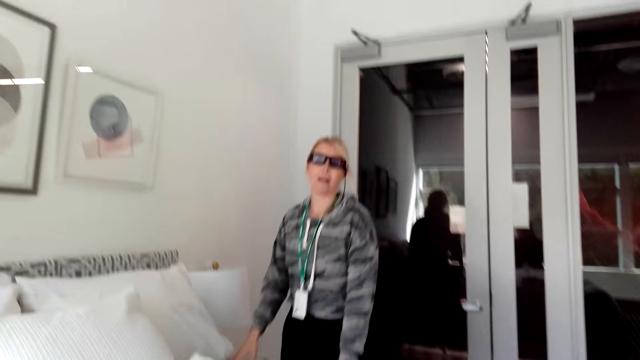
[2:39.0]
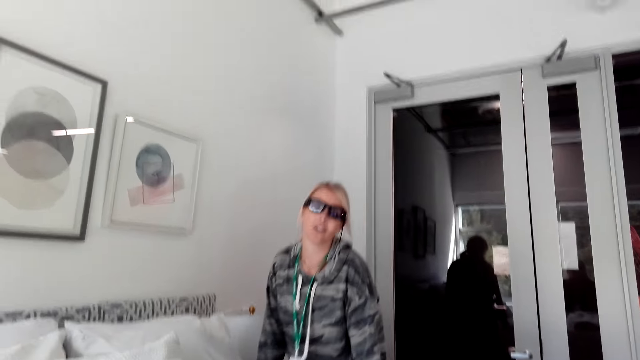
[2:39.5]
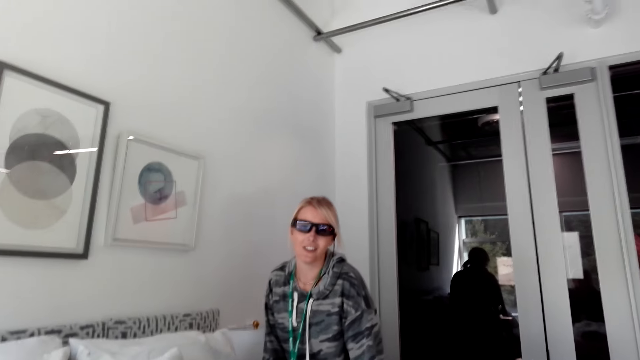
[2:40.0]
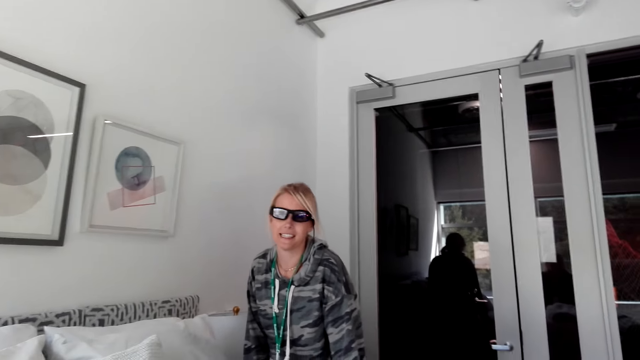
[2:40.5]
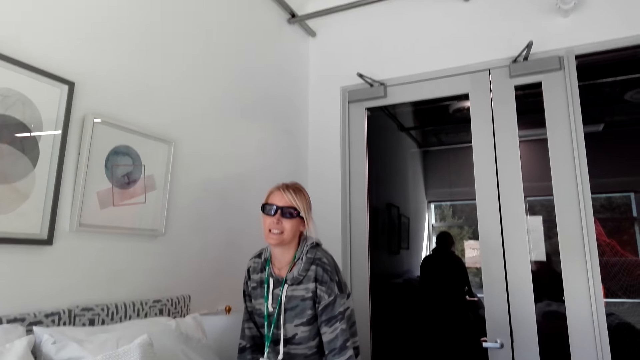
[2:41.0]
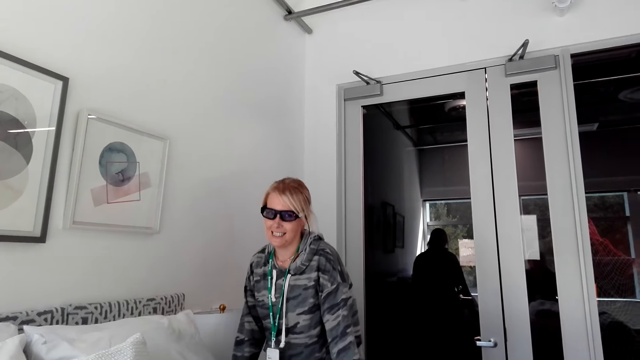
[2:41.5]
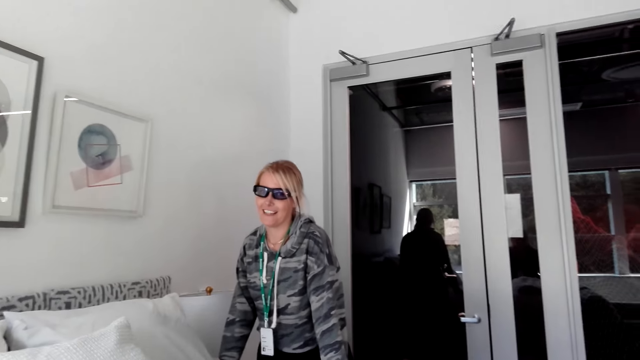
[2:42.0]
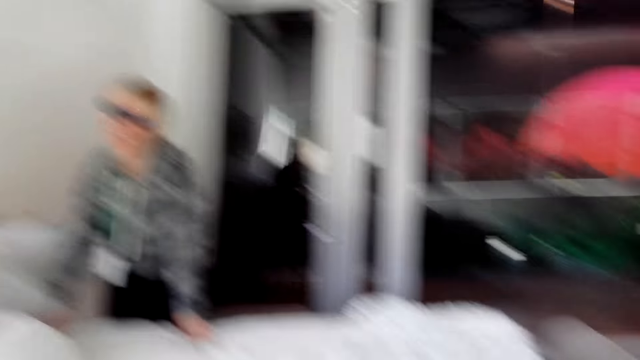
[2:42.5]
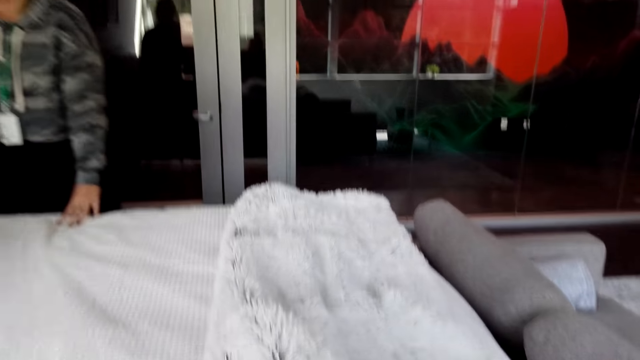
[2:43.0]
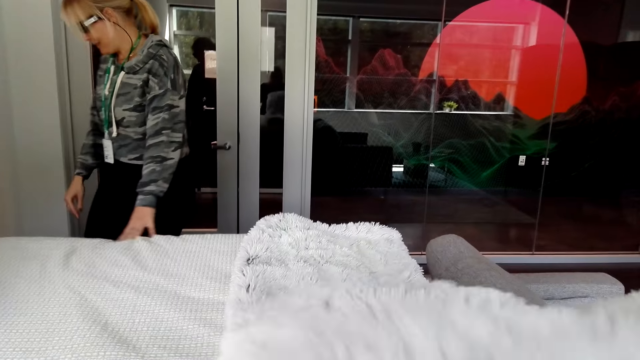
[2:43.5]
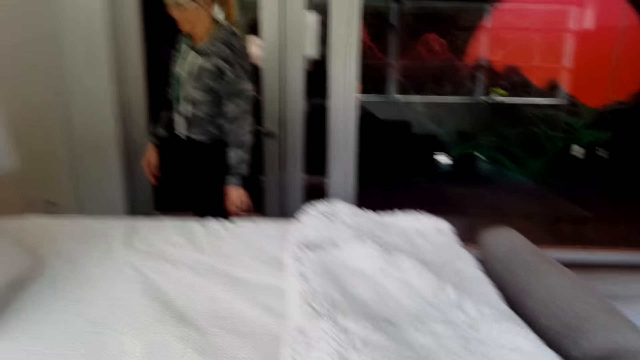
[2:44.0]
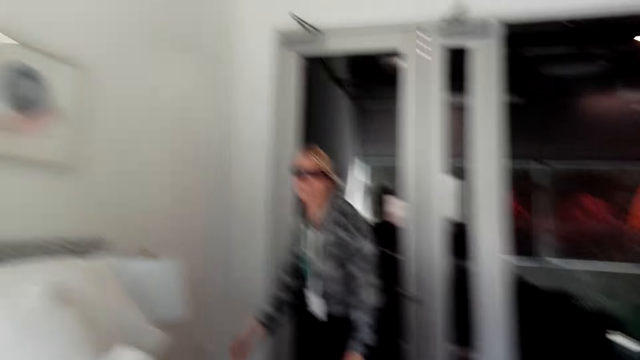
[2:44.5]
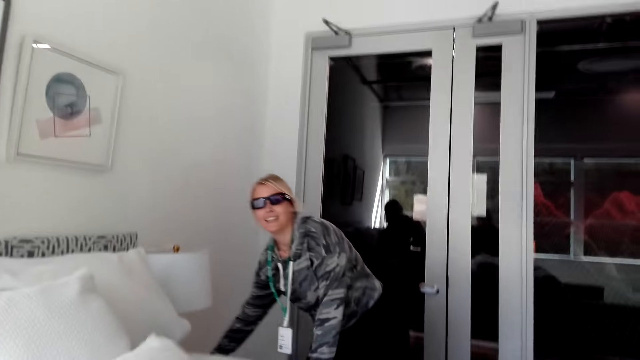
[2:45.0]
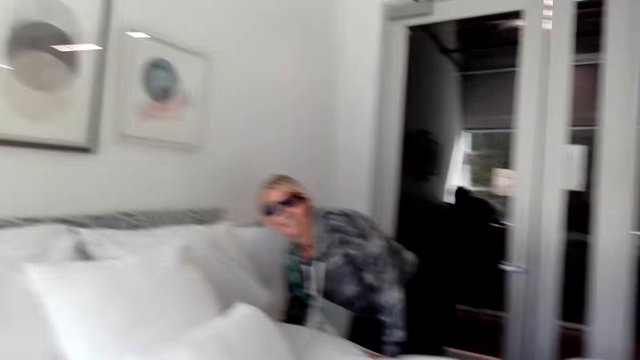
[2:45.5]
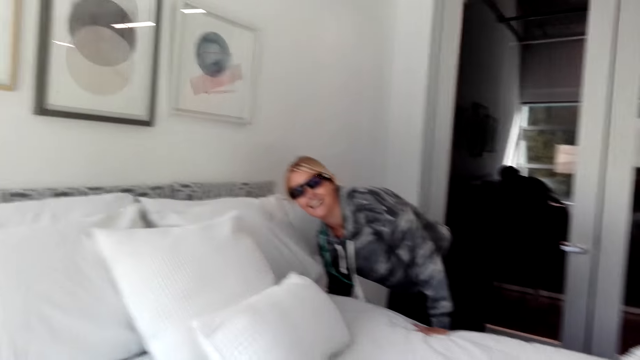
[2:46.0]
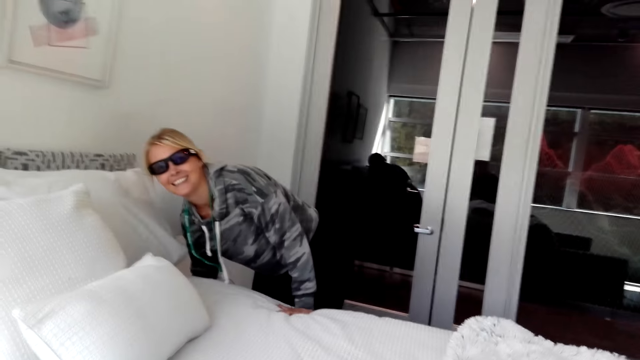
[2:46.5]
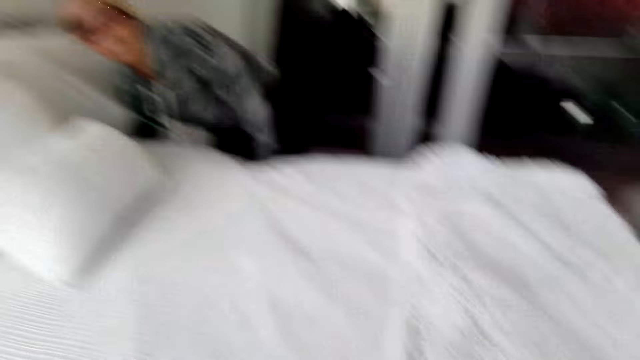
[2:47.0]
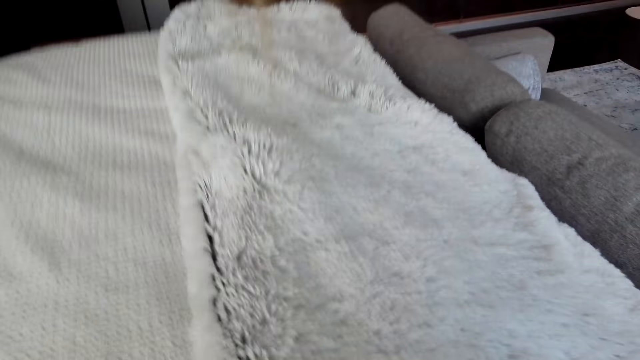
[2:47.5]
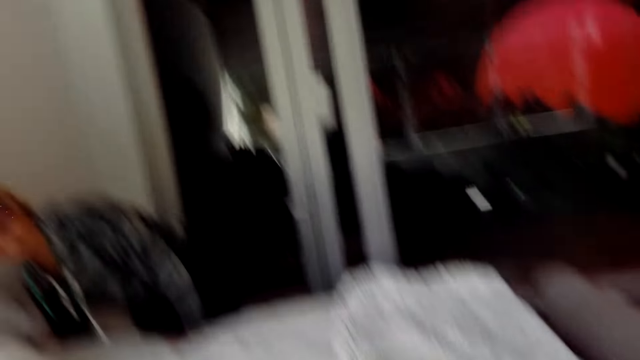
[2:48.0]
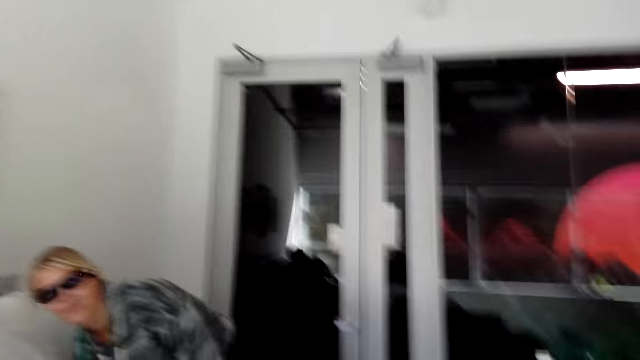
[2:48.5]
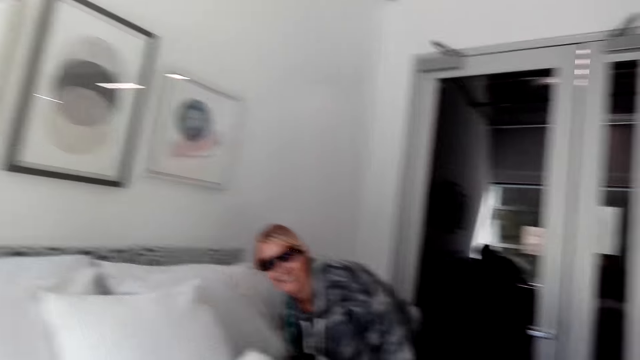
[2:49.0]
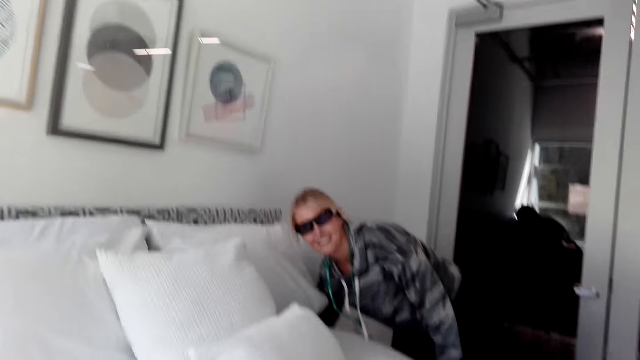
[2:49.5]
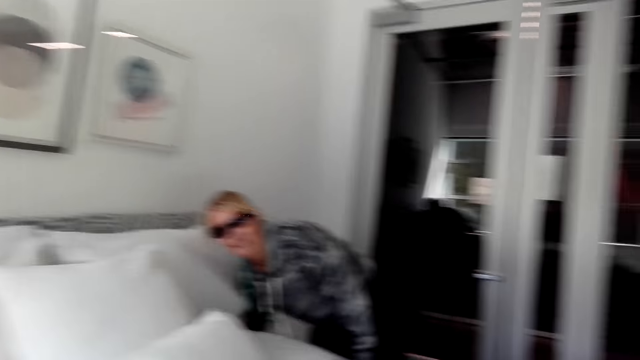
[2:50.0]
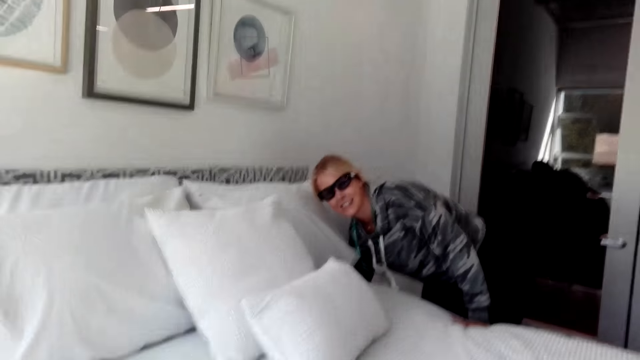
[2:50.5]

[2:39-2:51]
The camera wearer talks and laughs.

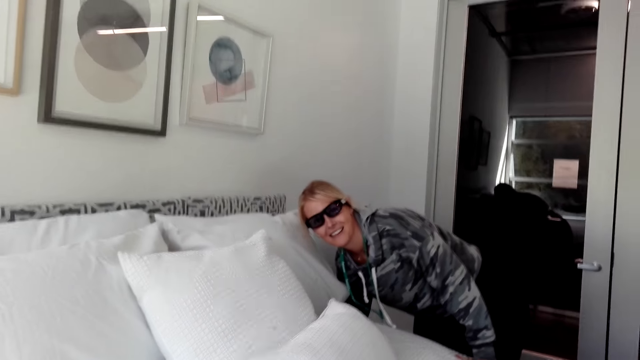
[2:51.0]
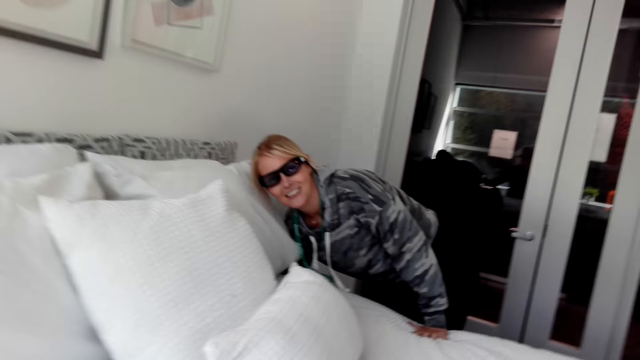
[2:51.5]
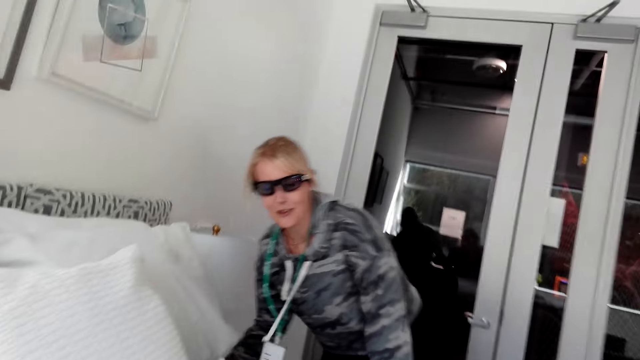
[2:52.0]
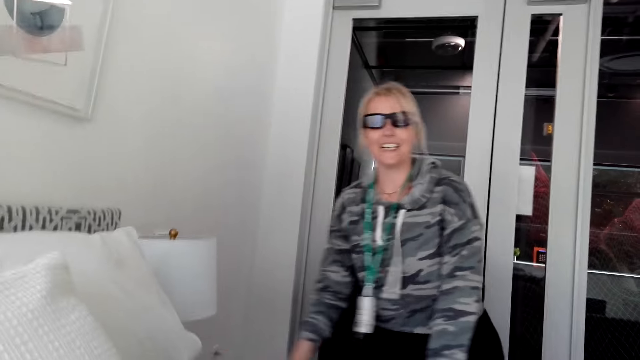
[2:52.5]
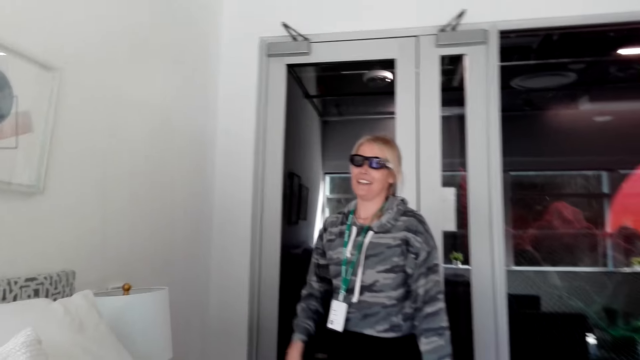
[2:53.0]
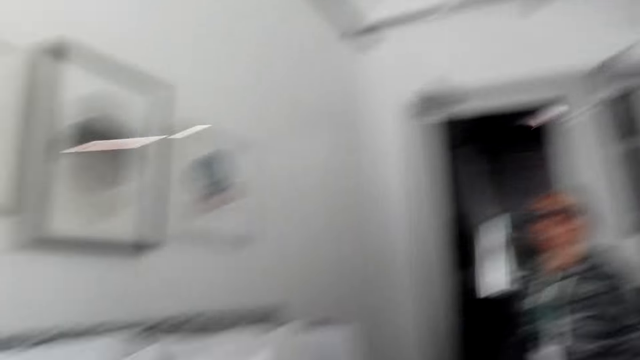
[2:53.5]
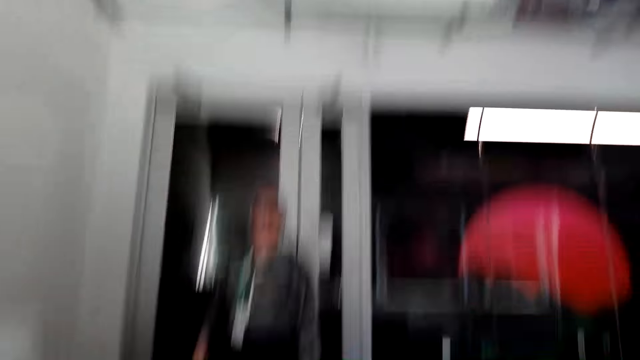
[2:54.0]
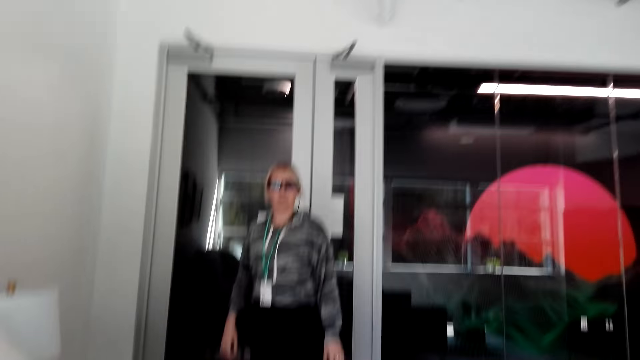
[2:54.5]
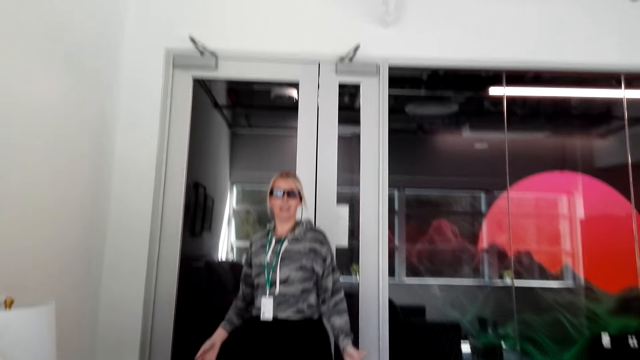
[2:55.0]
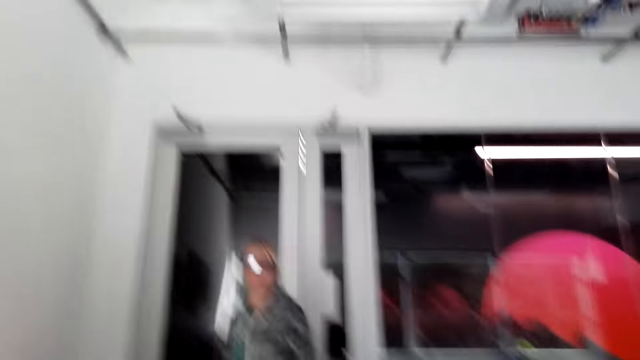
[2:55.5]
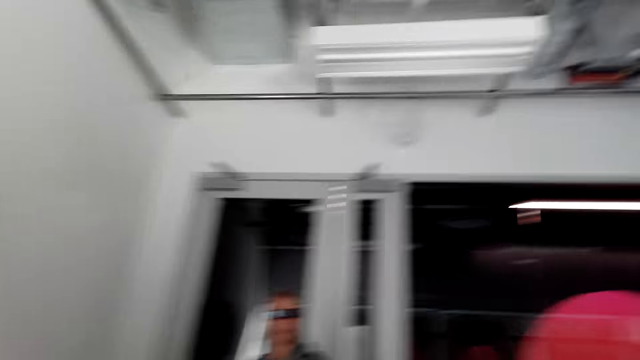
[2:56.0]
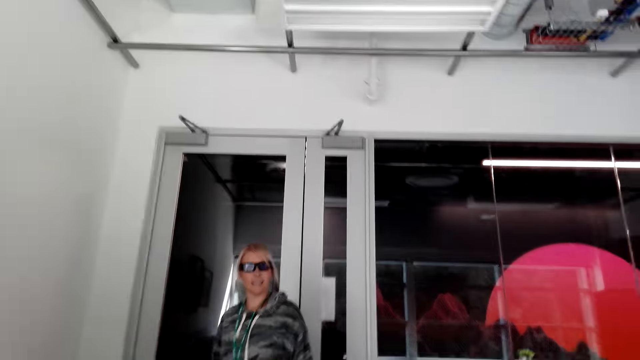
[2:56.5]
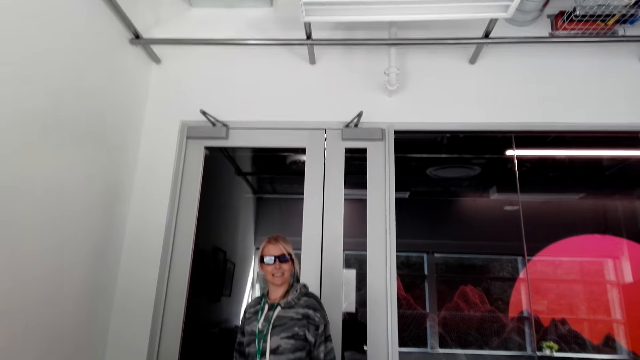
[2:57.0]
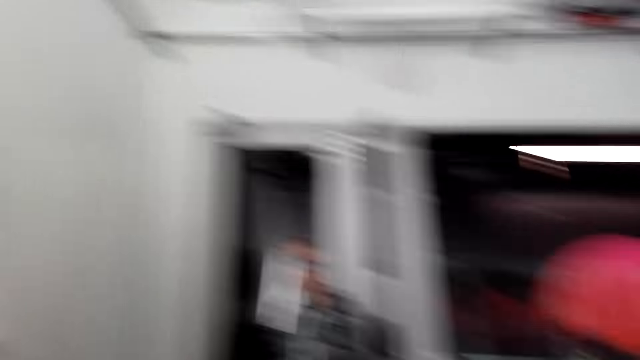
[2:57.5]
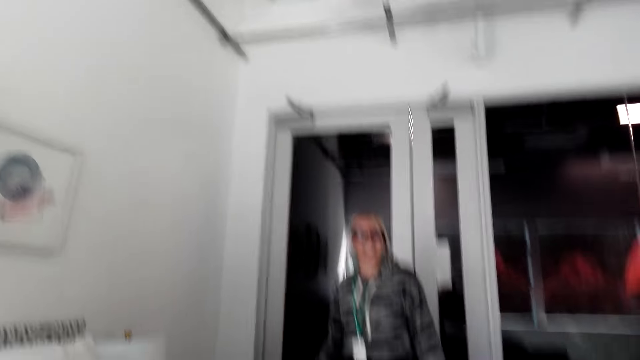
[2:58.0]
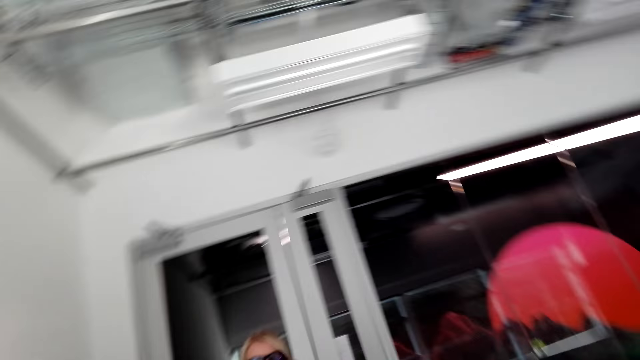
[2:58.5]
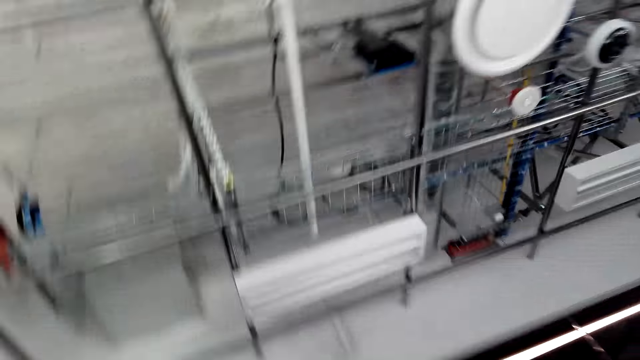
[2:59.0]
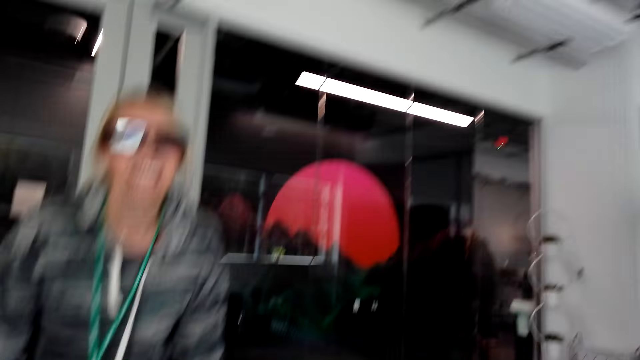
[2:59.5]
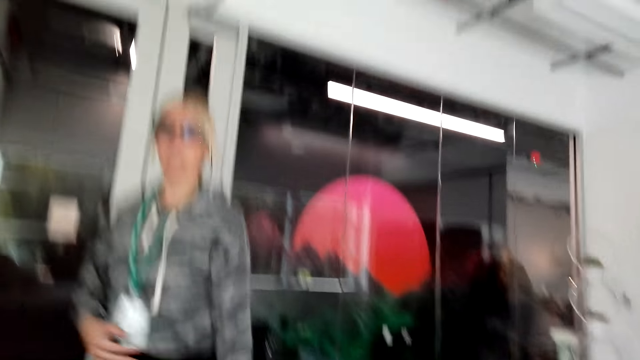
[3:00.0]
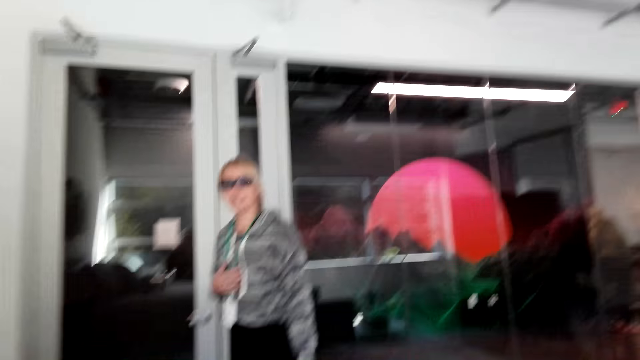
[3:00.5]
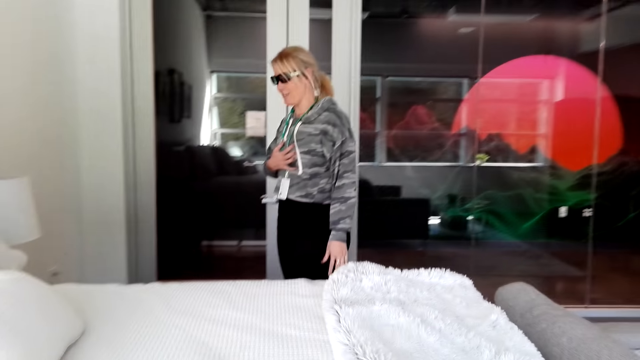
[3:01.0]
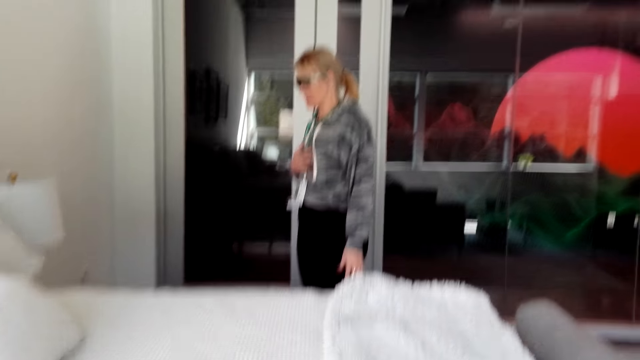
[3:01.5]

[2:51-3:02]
The camera wearer stretches a hand.
